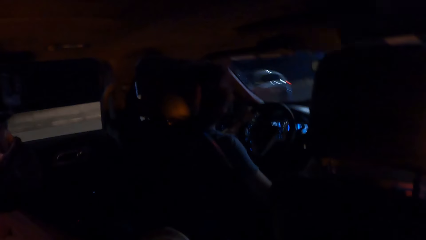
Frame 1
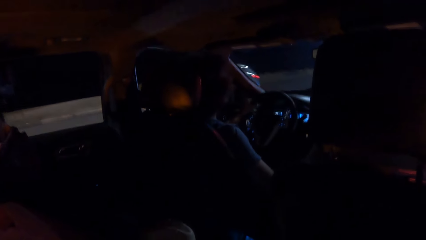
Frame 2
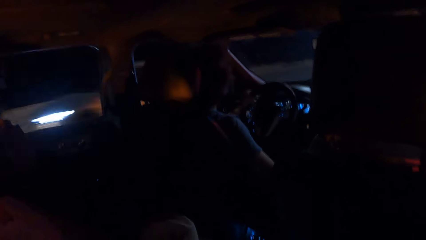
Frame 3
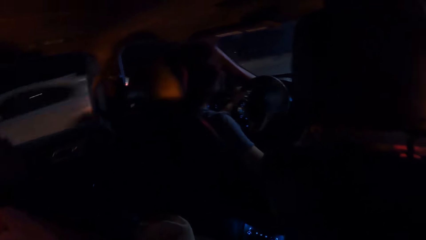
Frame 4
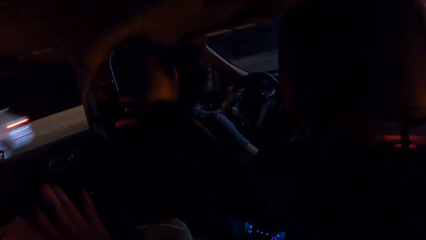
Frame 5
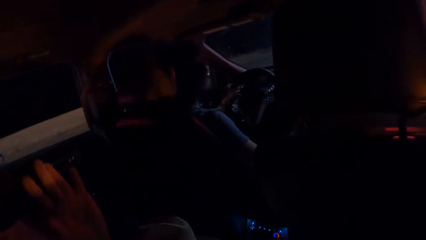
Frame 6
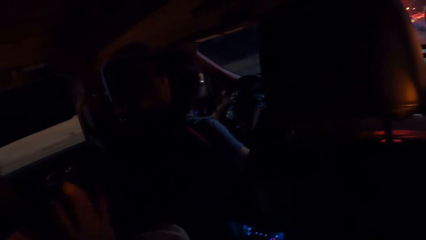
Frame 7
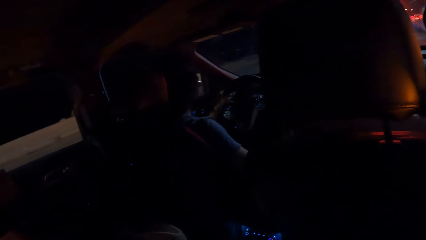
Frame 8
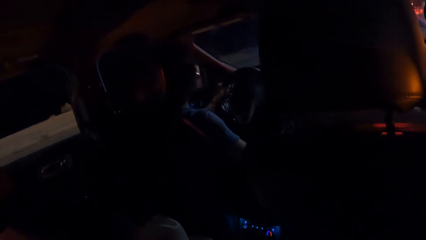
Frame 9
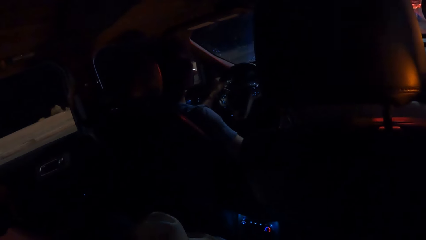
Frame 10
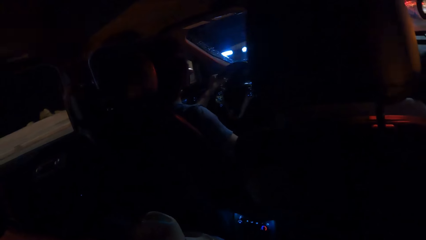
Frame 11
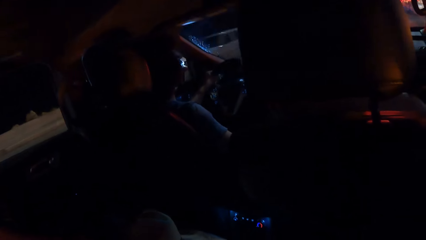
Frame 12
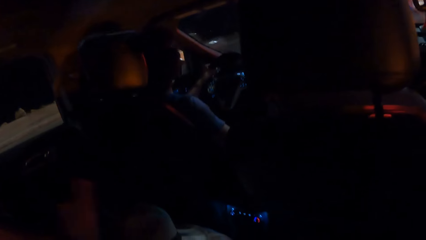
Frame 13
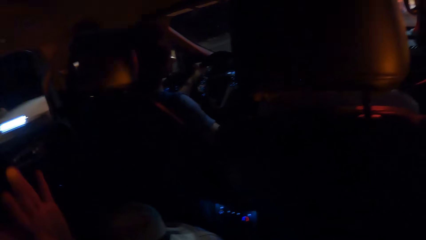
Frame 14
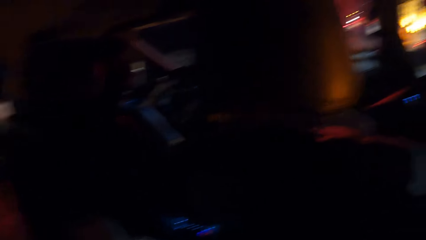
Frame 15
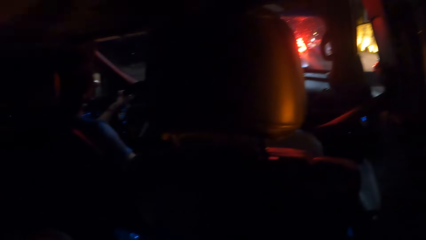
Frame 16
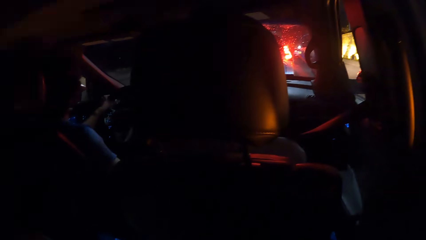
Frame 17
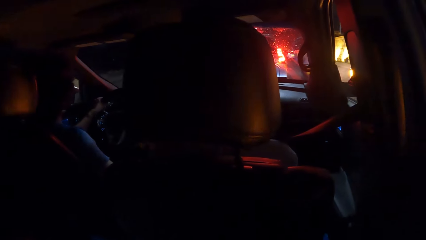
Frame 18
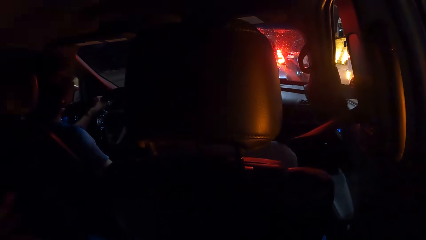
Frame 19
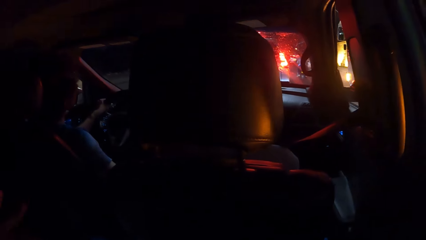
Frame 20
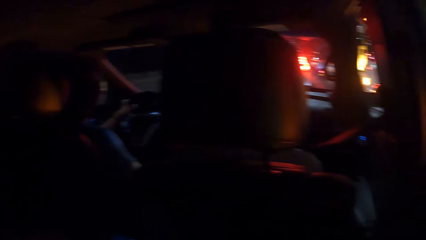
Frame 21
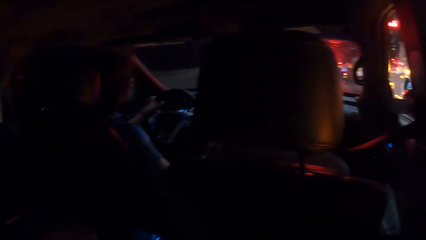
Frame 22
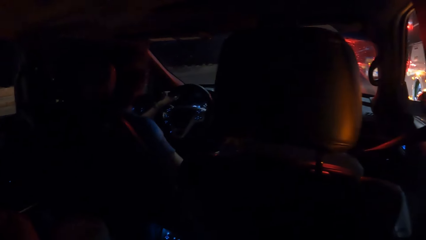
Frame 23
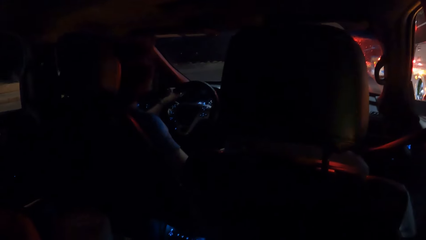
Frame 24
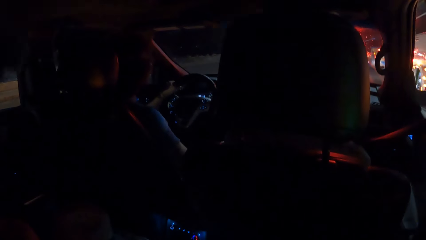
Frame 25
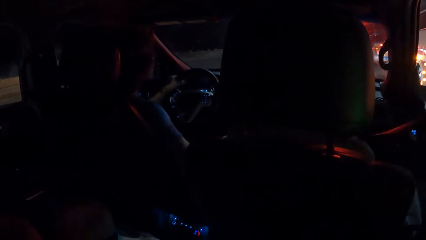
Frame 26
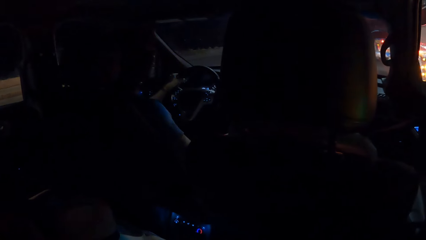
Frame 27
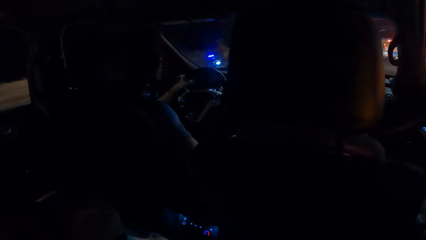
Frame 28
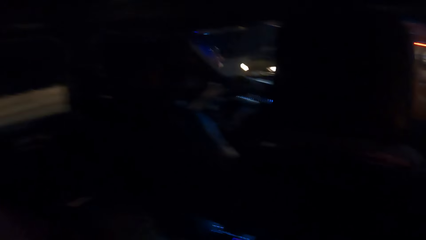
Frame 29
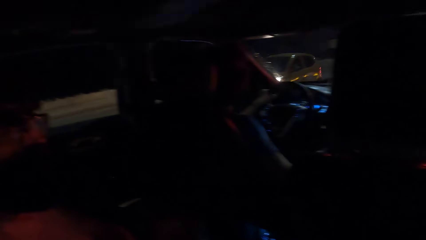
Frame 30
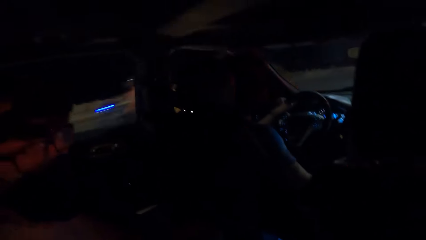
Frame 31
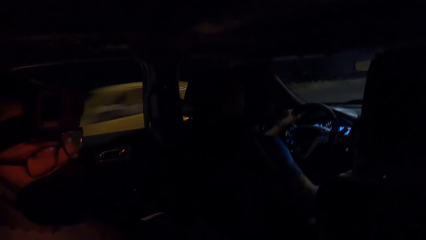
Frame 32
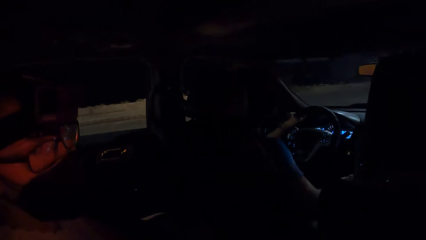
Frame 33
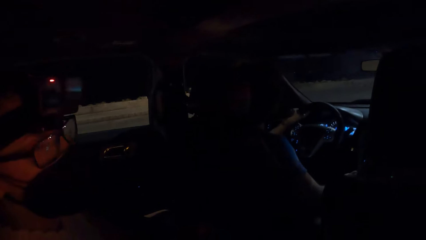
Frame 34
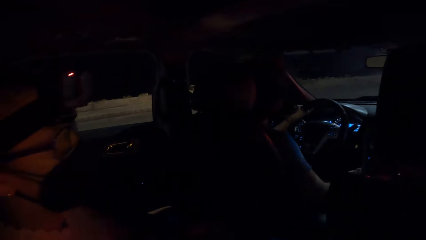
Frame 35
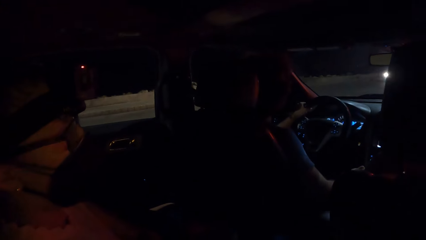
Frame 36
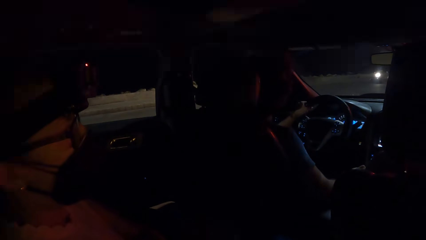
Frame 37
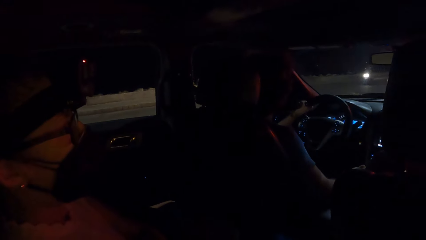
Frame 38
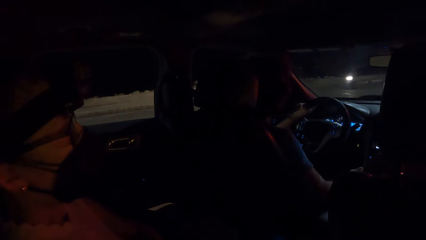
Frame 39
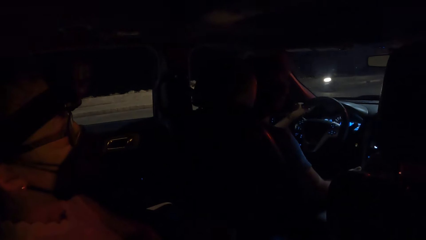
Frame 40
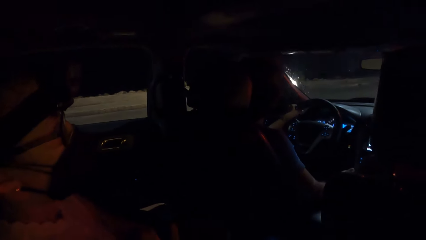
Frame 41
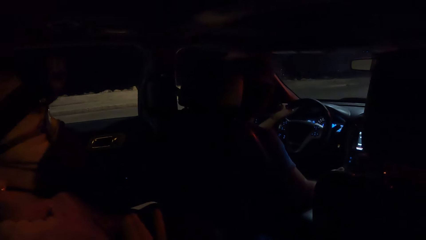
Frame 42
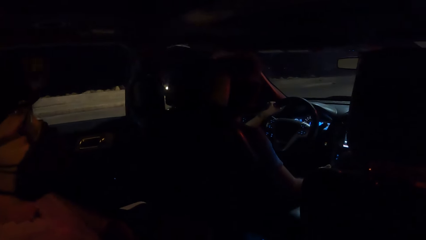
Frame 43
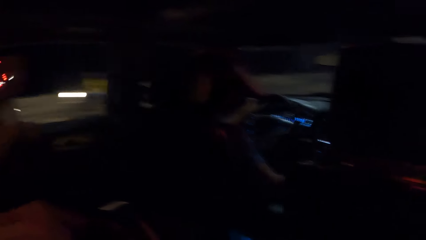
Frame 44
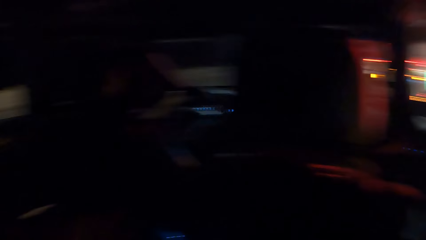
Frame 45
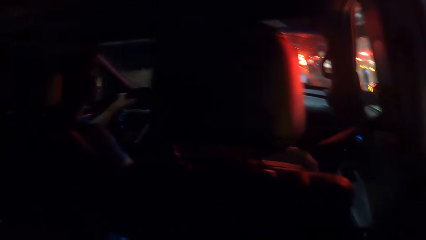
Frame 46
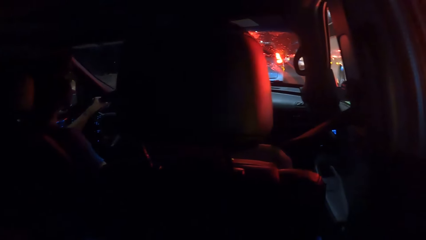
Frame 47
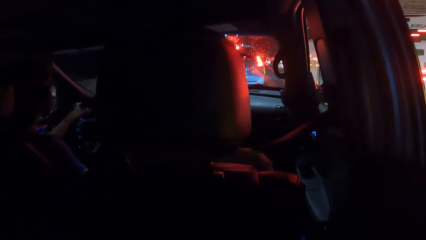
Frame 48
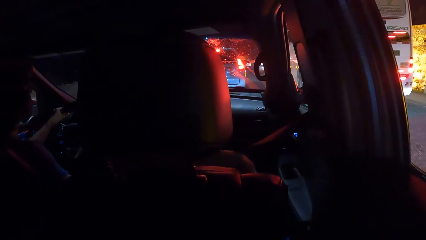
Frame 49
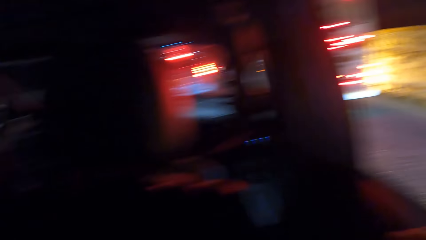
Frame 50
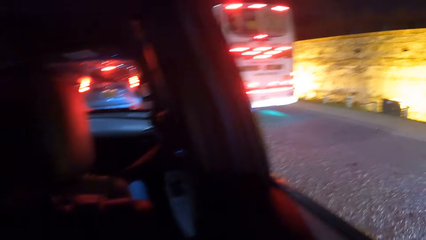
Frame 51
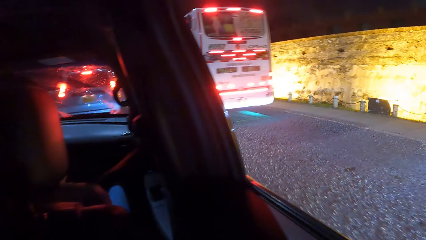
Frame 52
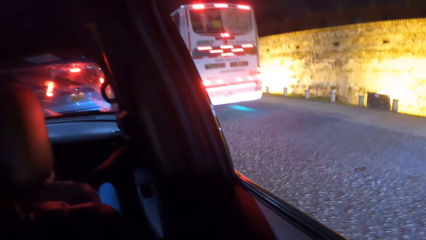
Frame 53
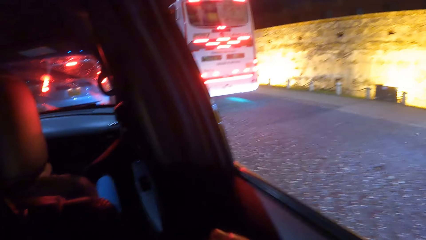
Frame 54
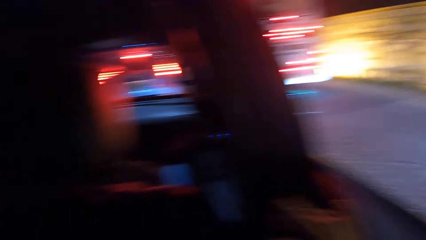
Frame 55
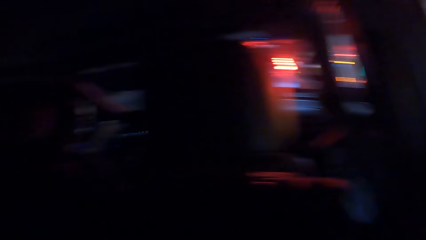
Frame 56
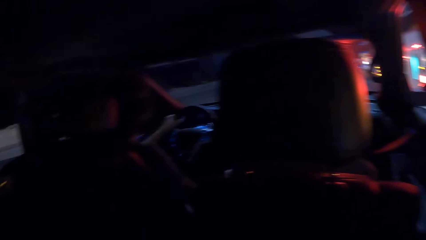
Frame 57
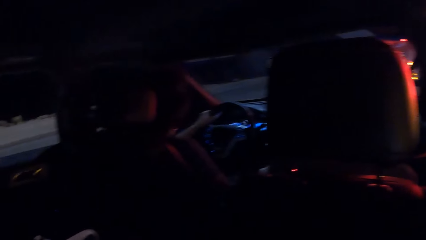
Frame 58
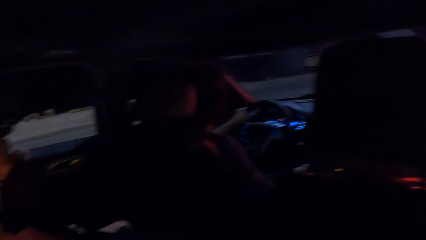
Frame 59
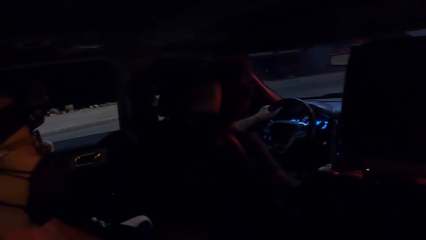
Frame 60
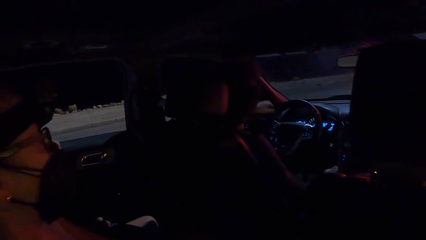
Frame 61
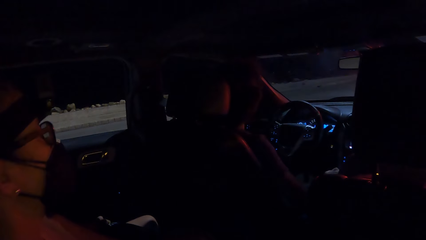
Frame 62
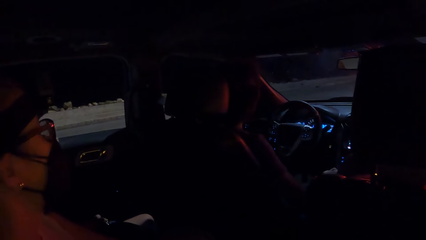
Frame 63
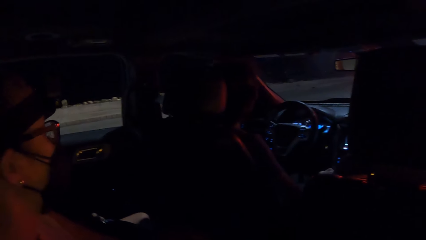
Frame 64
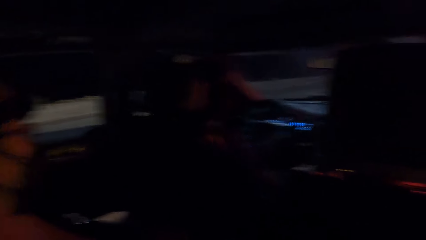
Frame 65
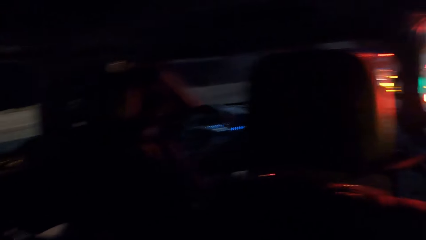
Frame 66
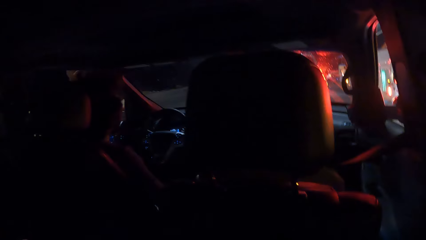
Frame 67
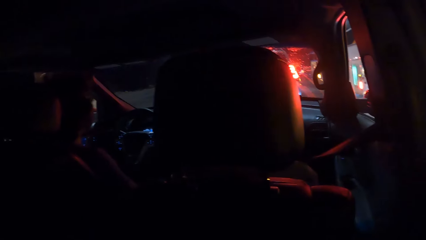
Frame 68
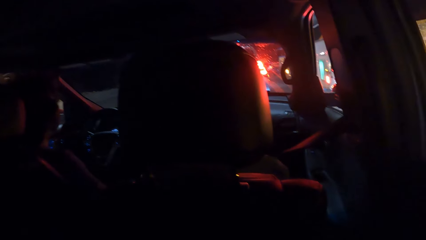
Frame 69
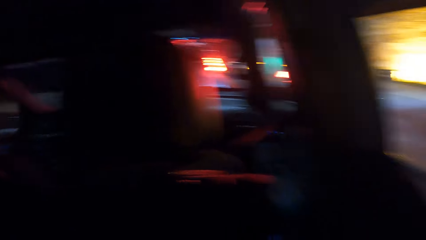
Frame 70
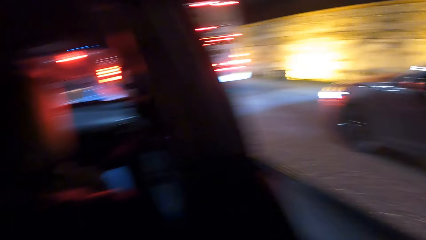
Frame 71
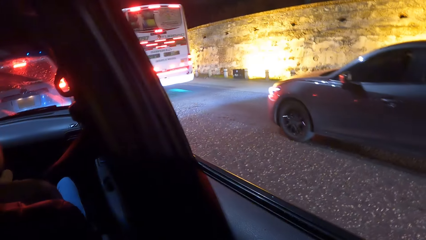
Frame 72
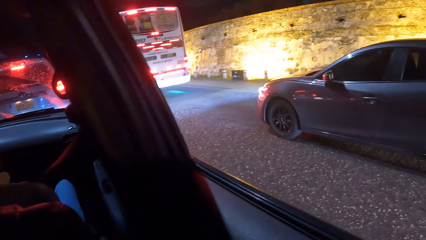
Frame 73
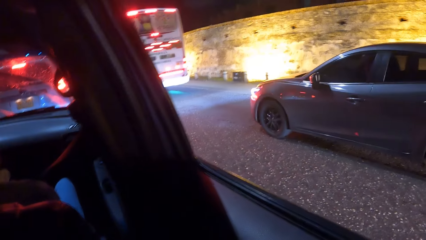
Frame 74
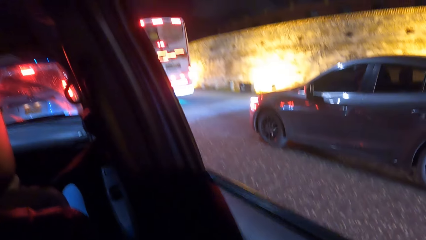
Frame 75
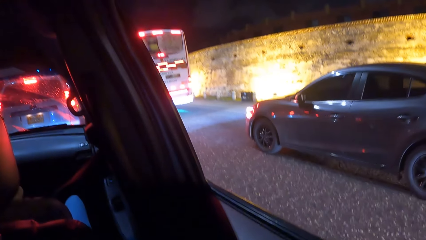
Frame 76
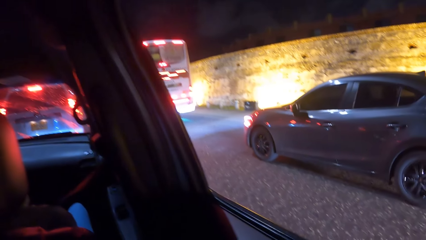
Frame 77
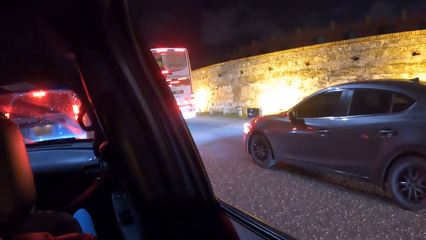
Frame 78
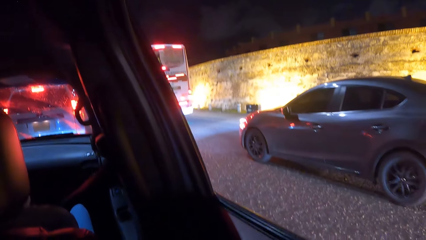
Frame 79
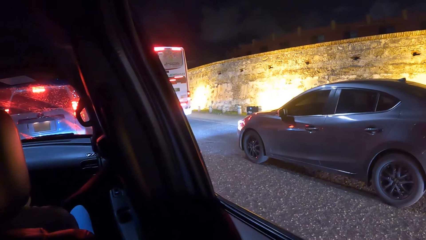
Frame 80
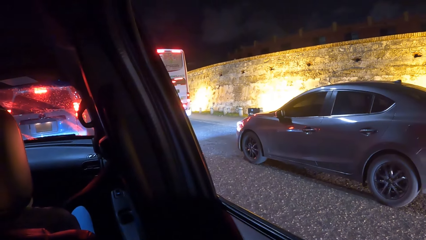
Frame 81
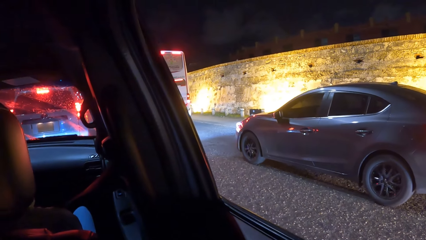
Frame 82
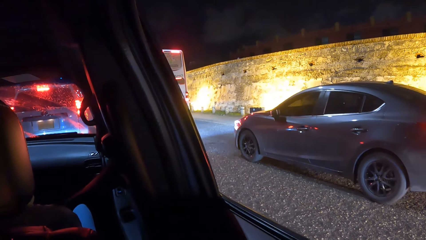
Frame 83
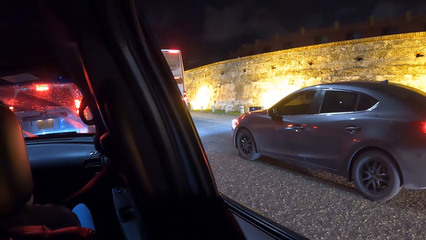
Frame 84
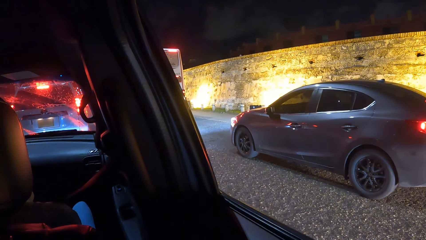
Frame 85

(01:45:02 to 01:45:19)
The camera wearer makes a hand gesture.
